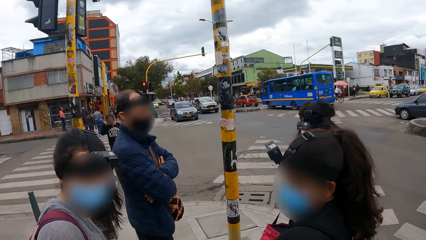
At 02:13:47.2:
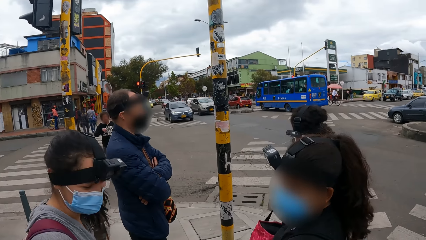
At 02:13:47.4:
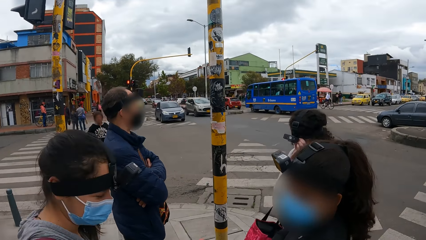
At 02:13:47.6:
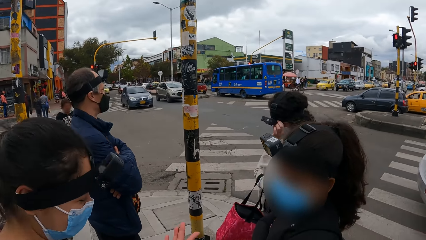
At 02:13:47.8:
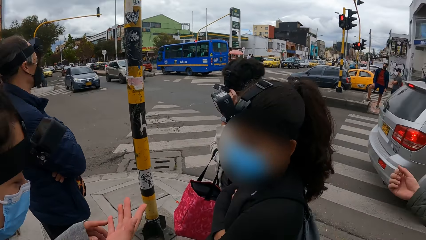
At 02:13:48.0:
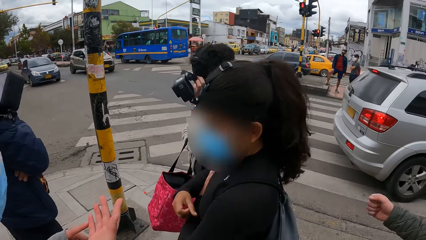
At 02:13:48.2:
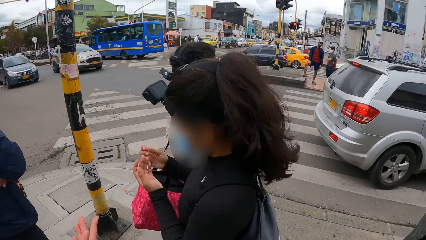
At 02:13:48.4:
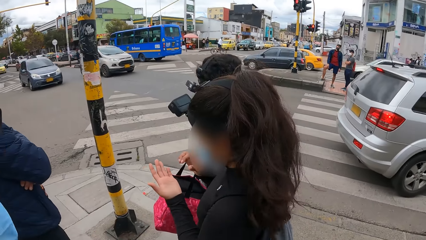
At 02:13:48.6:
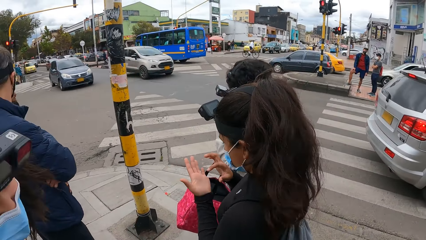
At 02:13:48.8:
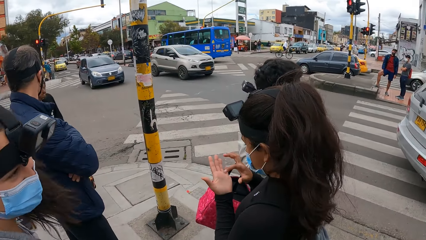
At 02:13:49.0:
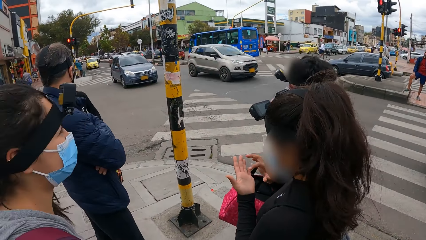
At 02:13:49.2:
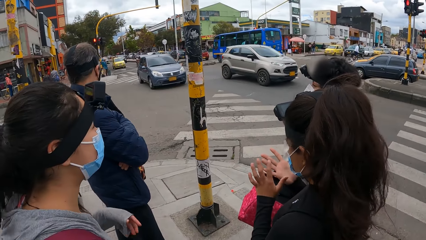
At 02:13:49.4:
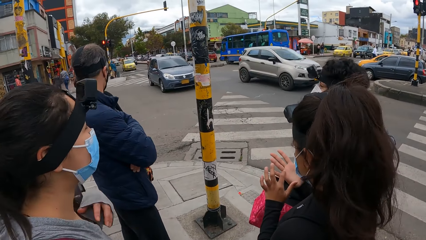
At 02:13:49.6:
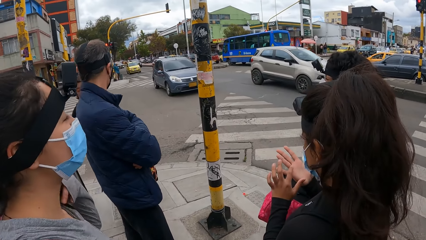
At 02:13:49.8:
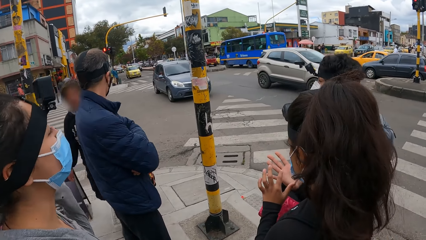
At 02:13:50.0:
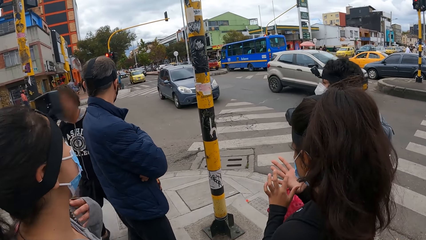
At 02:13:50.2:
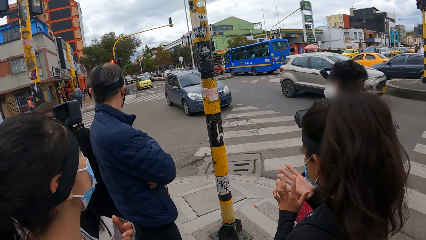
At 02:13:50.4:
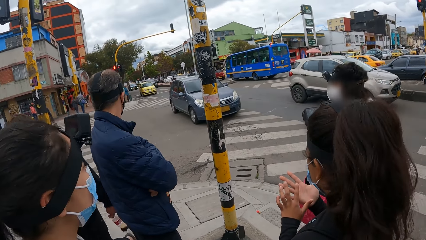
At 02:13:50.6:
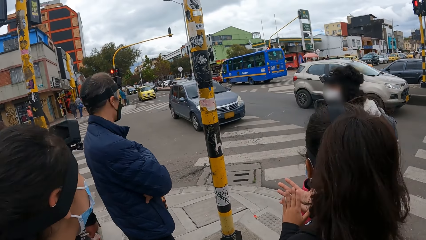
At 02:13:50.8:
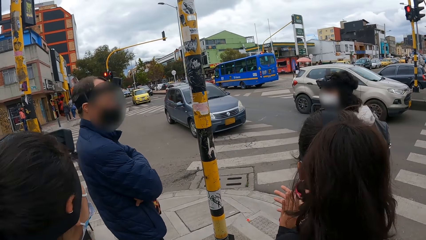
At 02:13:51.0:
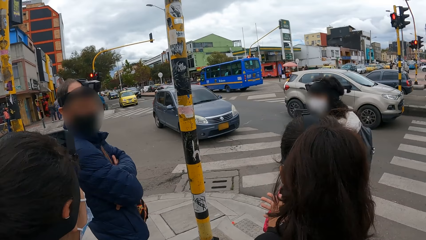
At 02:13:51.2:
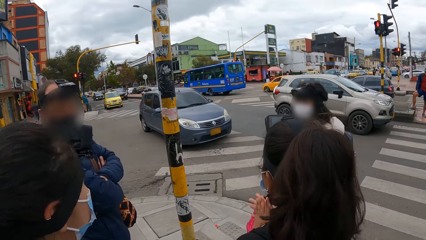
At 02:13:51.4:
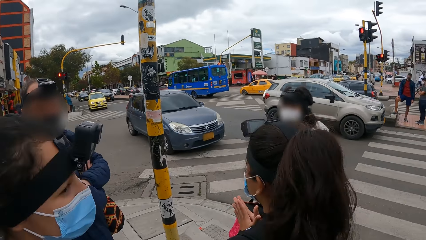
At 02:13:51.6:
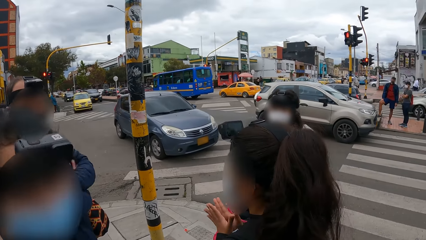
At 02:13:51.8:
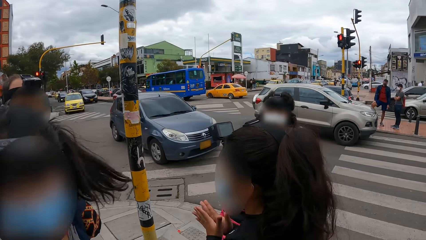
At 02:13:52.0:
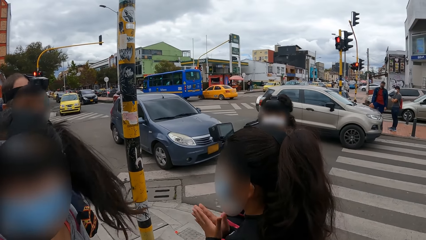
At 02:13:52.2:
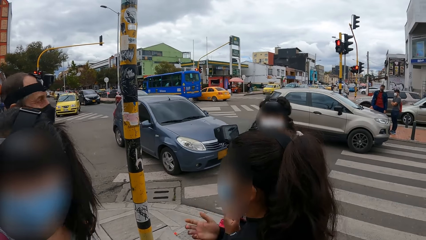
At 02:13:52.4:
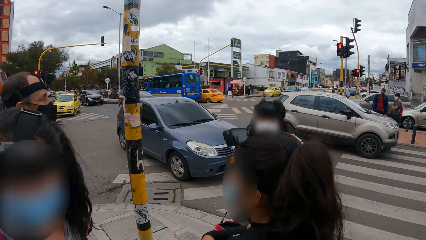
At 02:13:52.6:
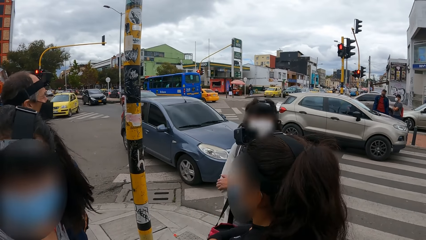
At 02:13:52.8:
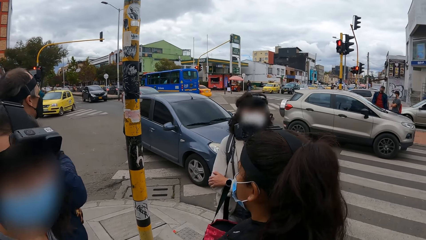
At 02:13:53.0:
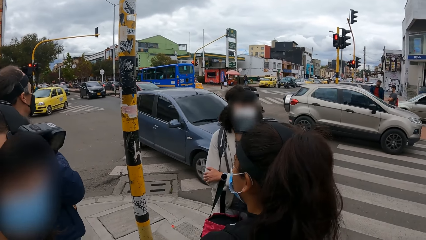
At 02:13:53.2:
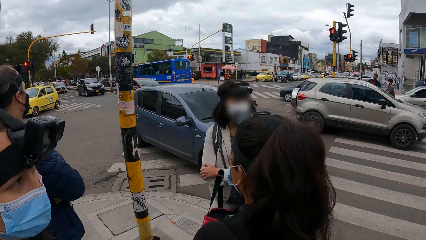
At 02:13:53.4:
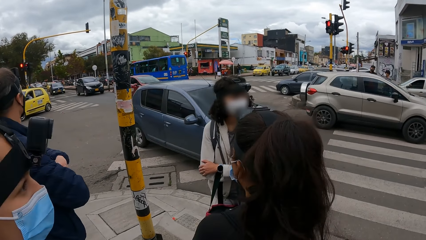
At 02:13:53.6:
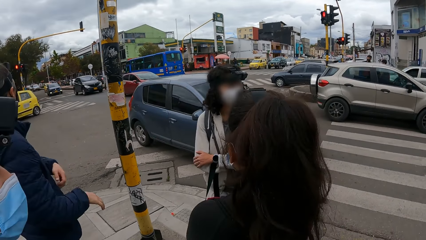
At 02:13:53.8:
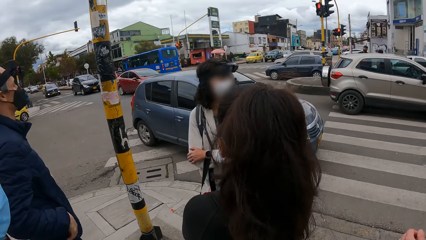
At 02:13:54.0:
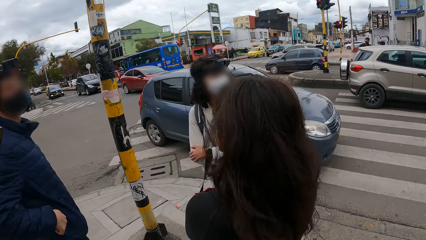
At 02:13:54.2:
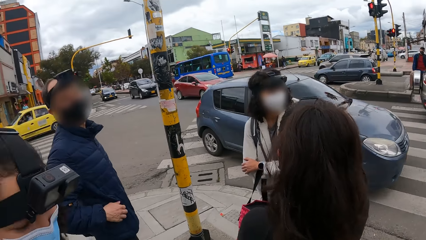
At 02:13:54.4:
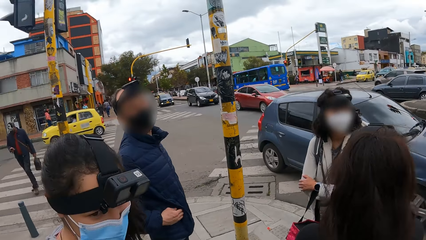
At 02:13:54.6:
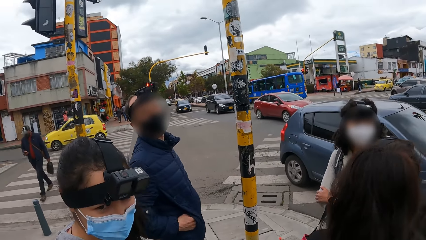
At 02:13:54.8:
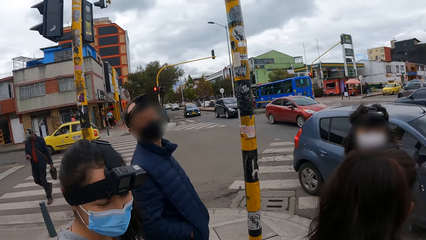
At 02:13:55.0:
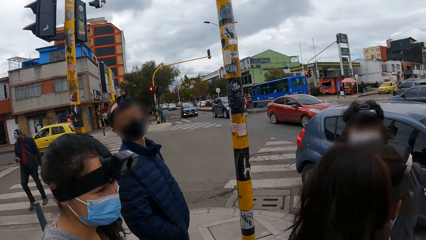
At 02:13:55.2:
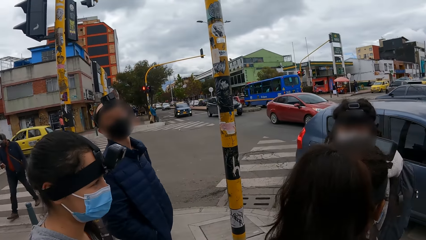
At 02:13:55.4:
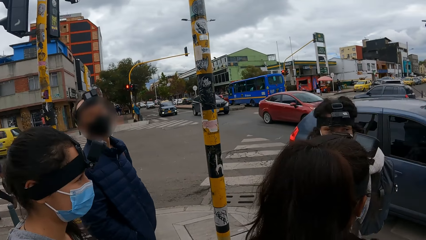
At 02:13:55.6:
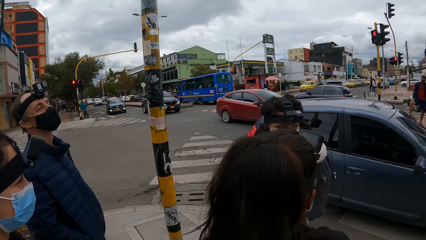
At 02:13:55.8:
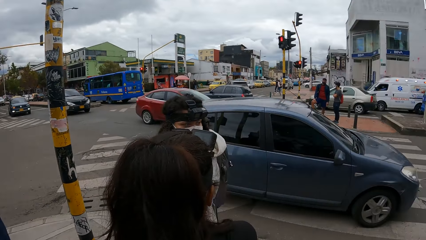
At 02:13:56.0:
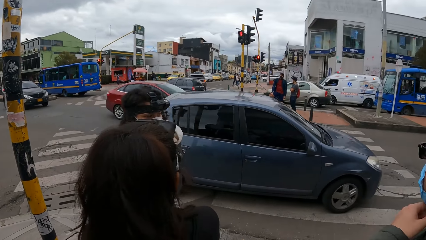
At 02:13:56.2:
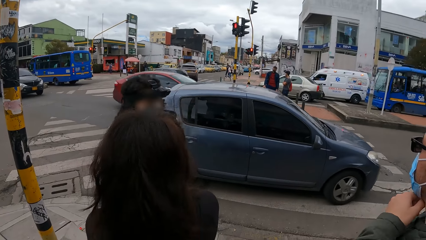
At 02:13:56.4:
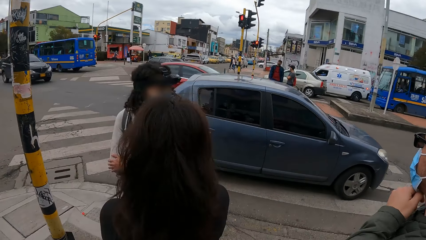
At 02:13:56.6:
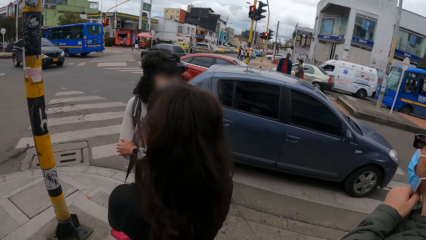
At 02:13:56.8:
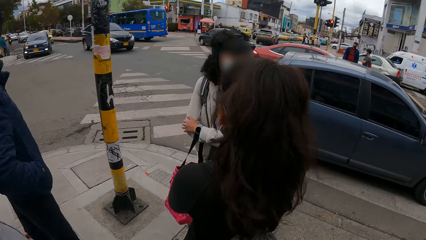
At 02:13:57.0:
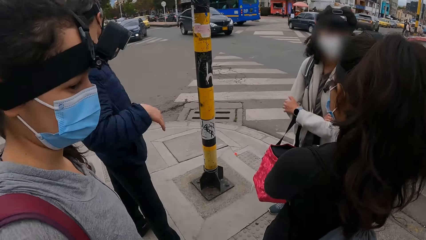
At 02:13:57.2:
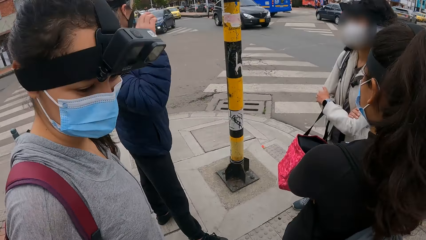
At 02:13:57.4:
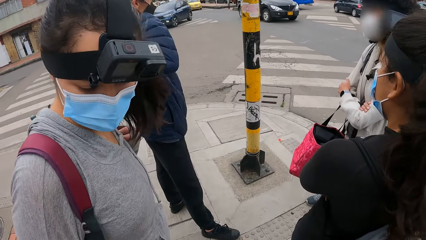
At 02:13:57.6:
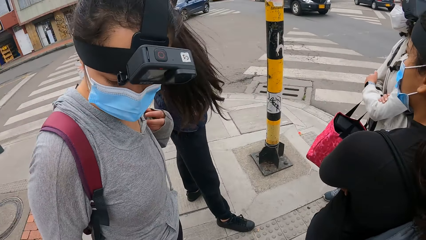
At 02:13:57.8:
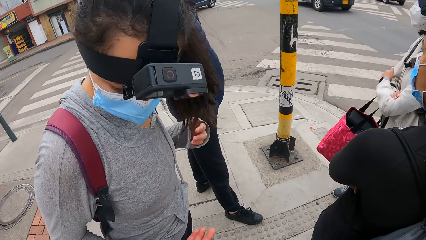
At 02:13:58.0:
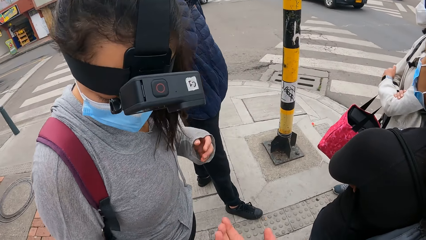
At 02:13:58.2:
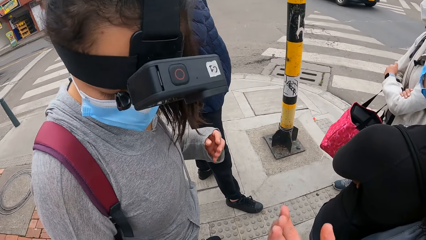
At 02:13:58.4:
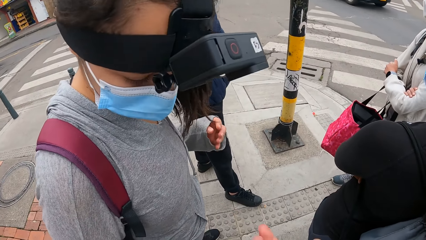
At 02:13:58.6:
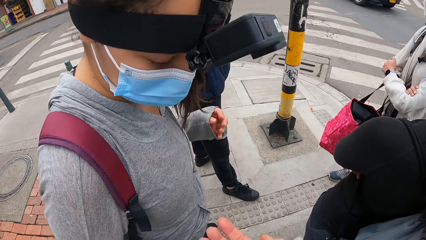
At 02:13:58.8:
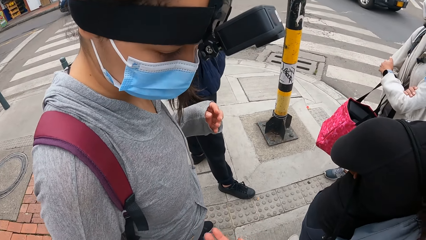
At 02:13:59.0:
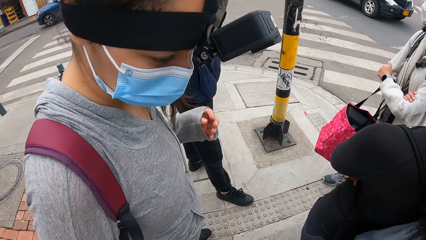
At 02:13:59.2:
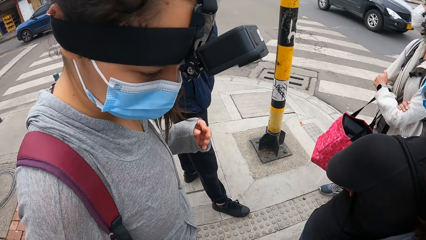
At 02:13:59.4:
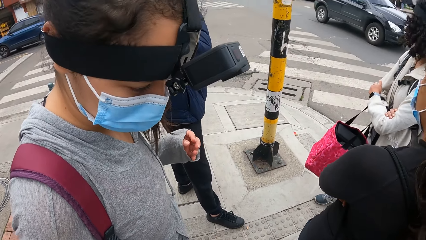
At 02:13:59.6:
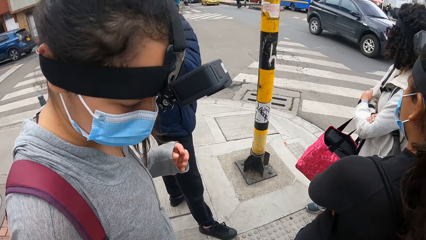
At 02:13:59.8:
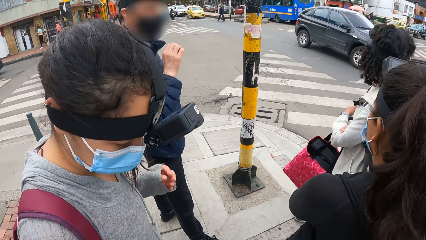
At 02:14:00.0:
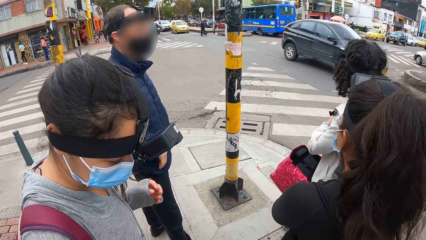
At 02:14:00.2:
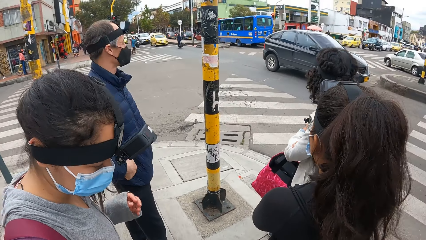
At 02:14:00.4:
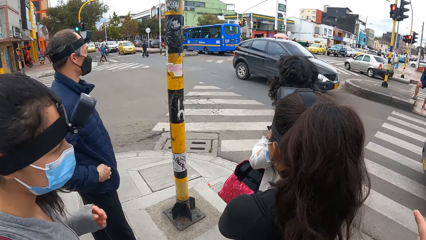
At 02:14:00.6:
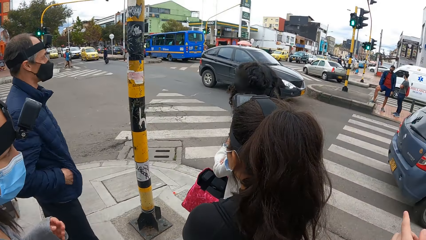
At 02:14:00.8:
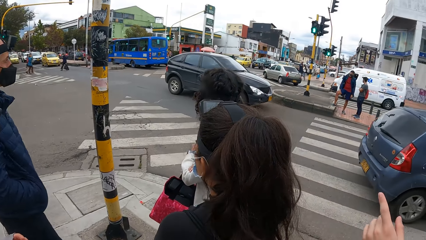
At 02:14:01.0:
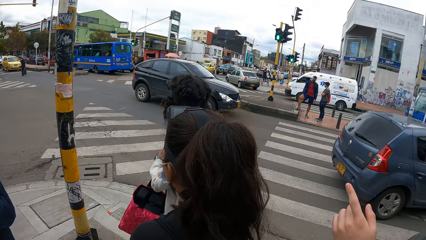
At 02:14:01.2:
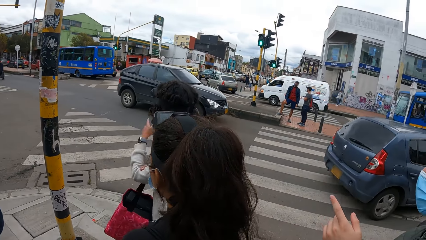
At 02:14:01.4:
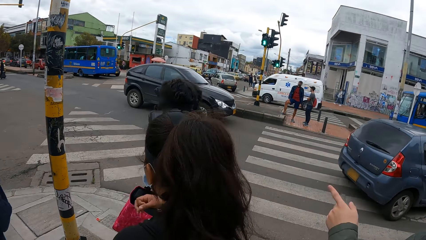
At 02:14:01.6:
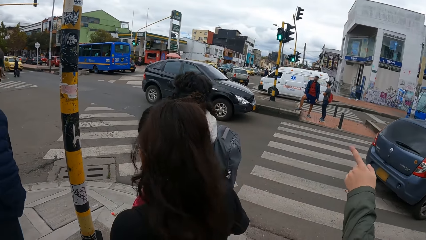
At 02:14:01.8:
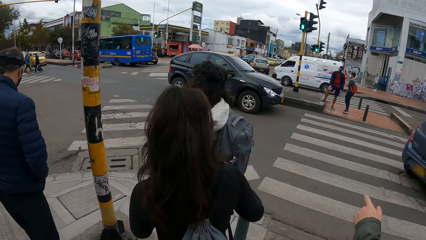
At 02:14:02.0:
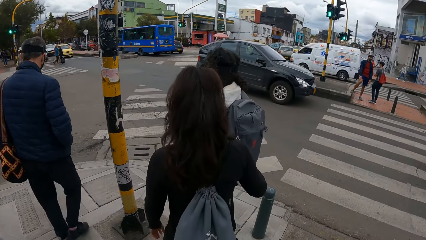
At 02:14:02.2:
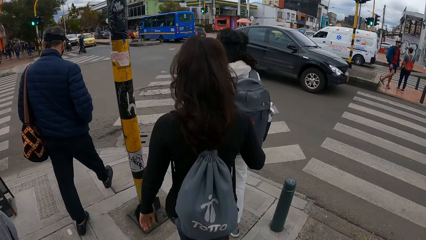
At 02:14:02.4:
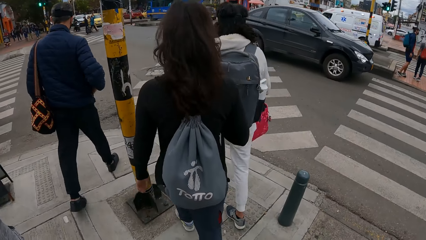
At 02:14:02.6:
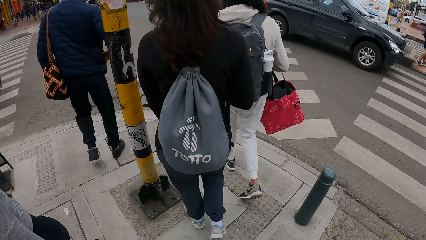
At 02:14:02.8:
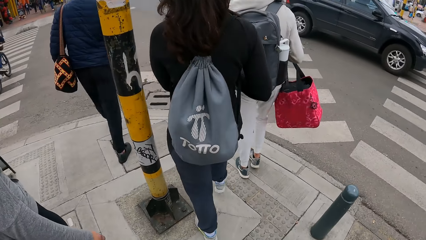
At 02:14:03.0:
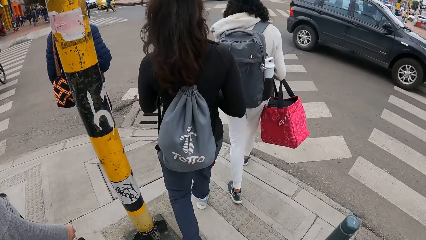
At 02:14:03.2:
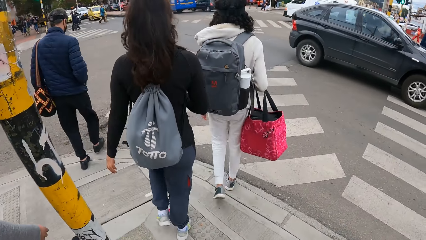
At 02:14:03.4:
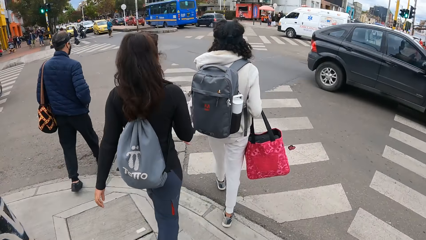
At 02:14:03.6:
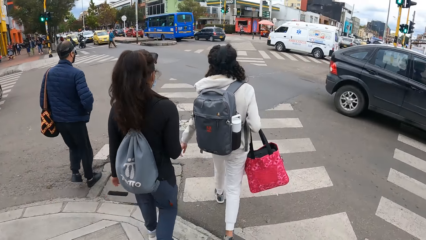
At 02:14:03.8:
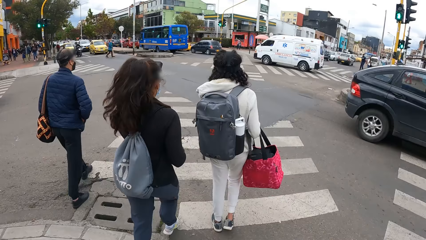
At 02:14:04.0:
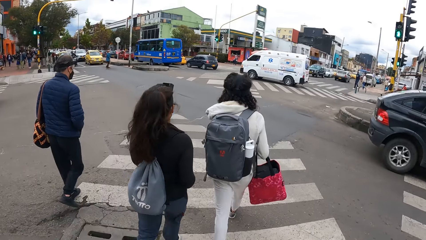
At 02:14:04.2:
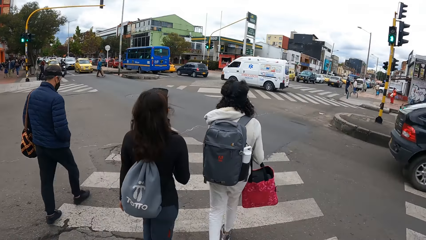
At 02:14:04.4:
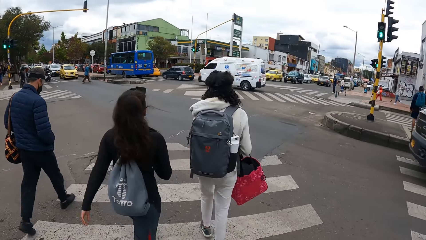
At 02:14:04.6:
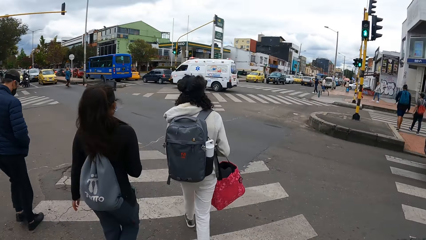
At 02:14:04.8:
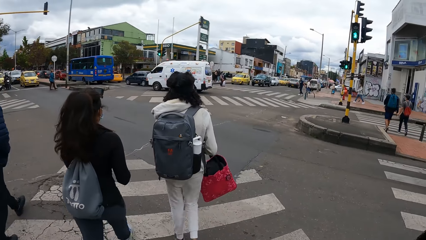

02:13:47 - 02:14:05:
A woman touches her palm. Another woman and a third woman look around. The camera wearer looks around. A man adjusts a nose mask on his face with his left hand. The second woman stares around. The camera wearer looks around. The first woman, the third woman and a man cross the road. The camera wearer crosses the road with the group of people.
